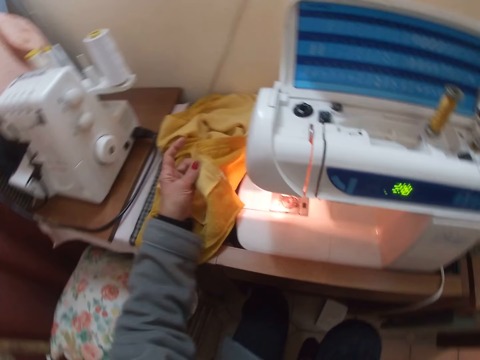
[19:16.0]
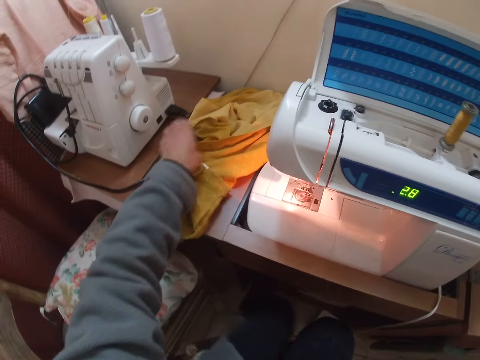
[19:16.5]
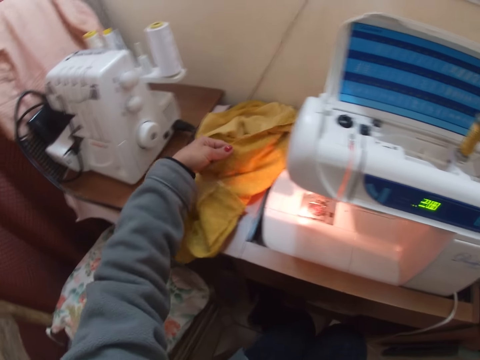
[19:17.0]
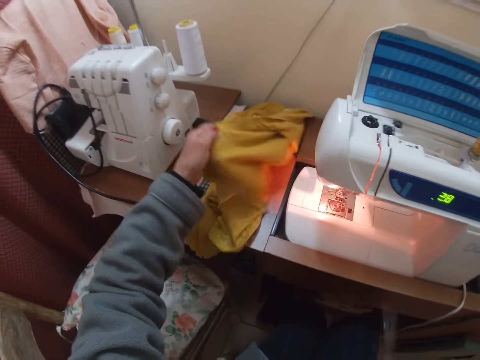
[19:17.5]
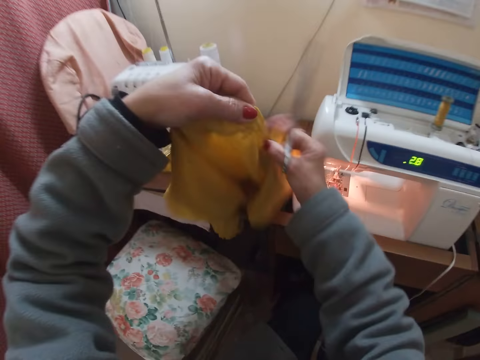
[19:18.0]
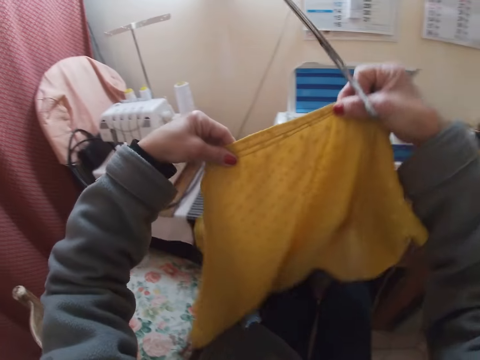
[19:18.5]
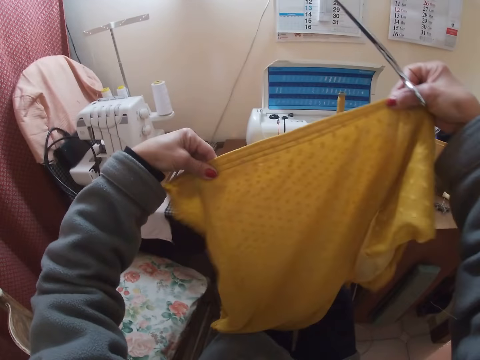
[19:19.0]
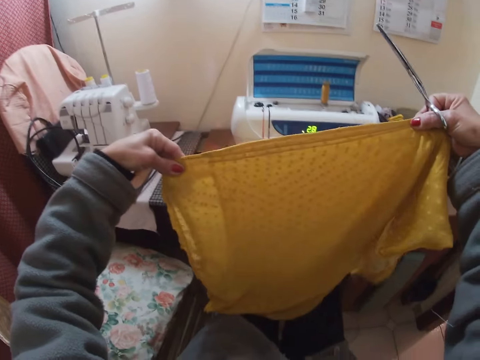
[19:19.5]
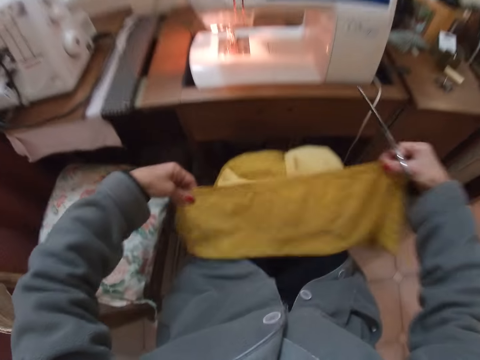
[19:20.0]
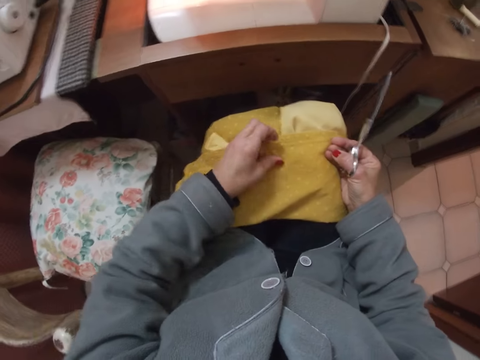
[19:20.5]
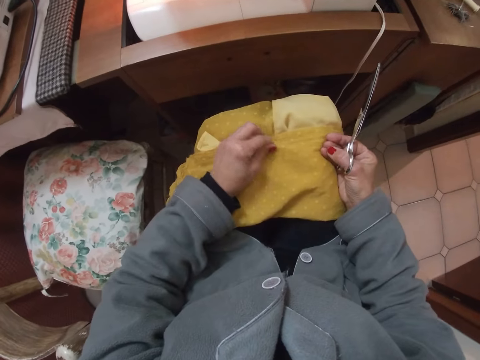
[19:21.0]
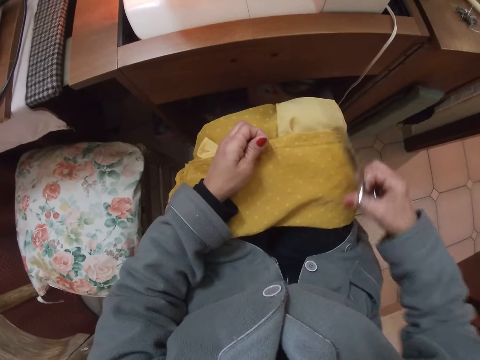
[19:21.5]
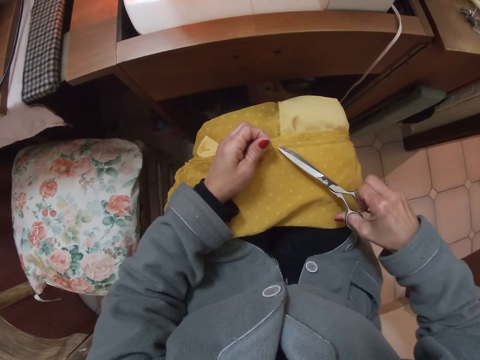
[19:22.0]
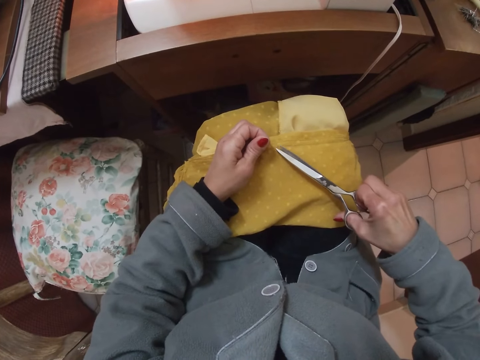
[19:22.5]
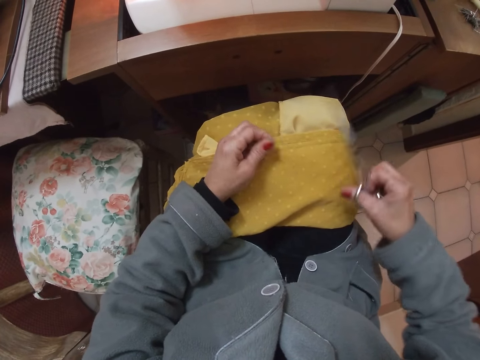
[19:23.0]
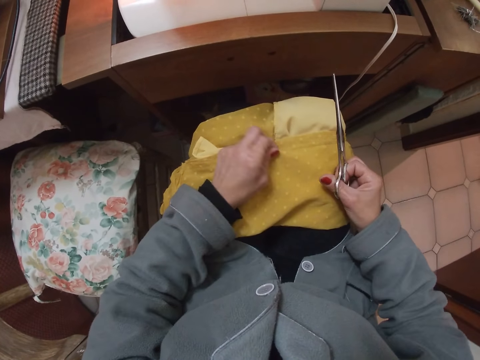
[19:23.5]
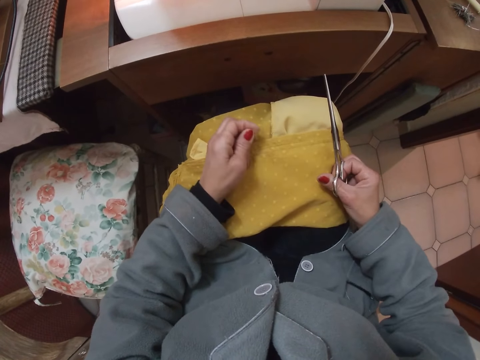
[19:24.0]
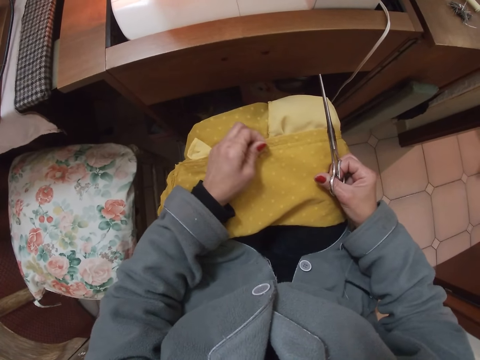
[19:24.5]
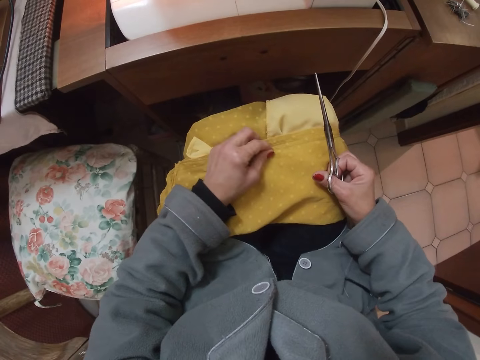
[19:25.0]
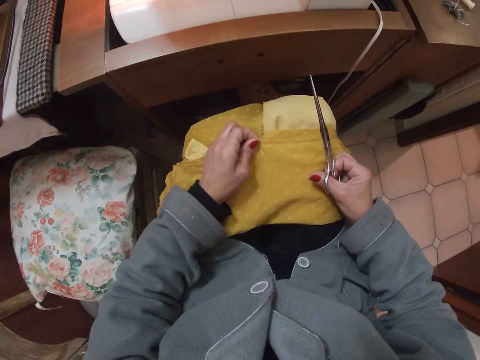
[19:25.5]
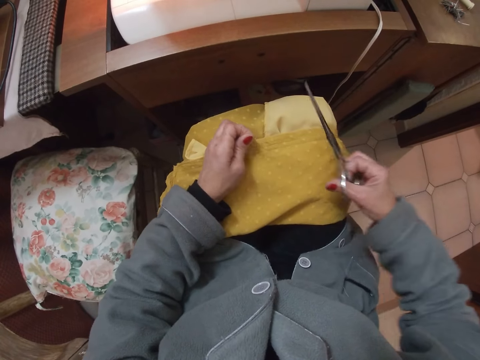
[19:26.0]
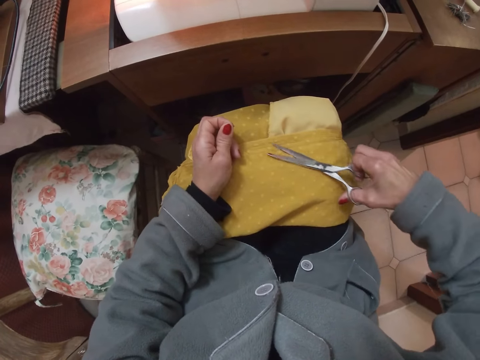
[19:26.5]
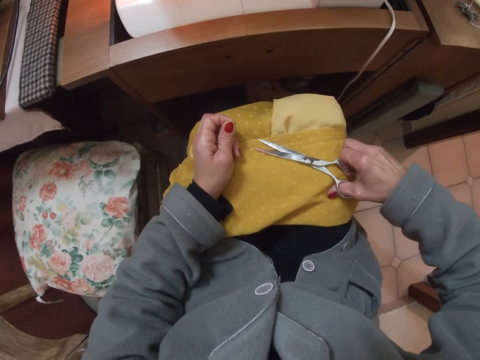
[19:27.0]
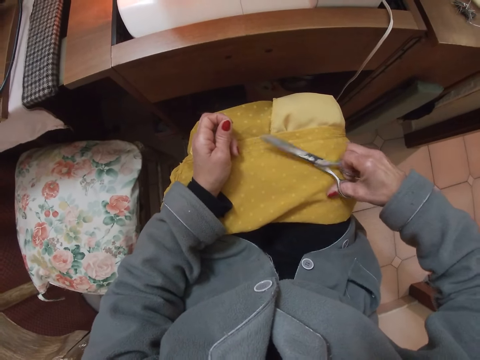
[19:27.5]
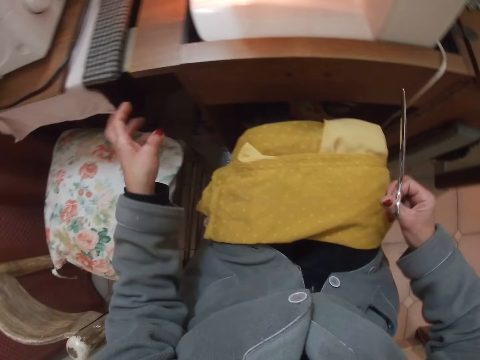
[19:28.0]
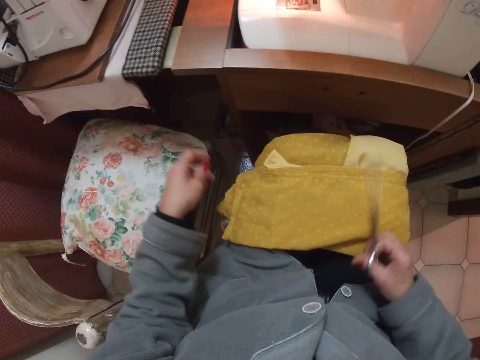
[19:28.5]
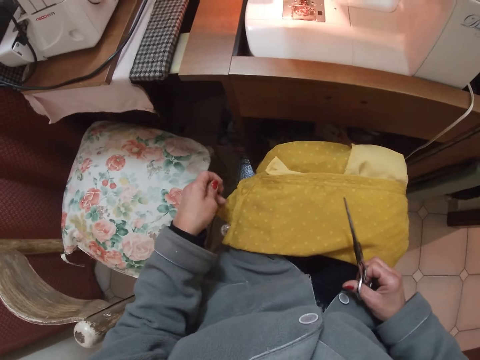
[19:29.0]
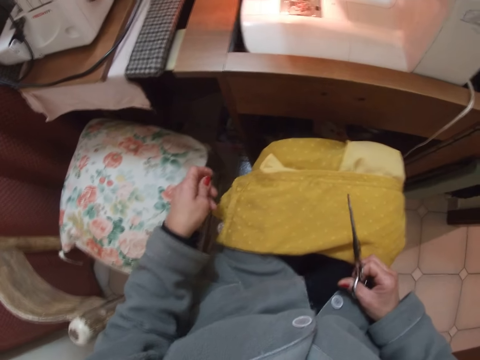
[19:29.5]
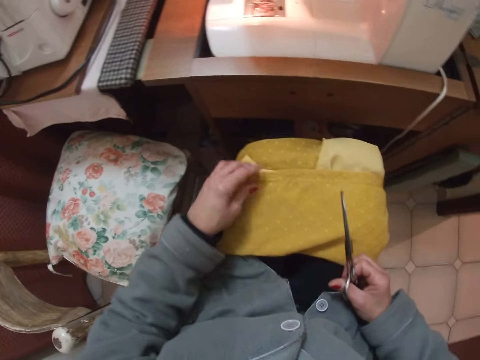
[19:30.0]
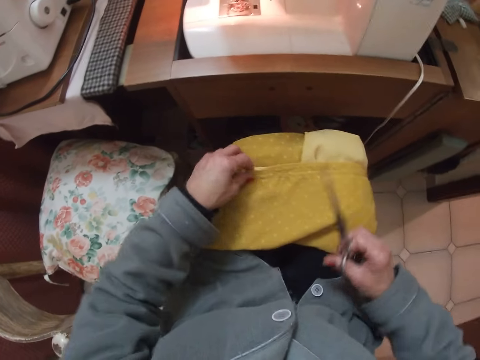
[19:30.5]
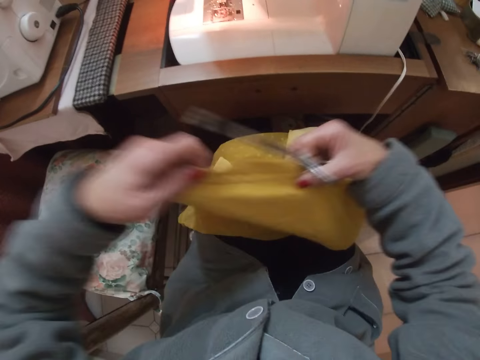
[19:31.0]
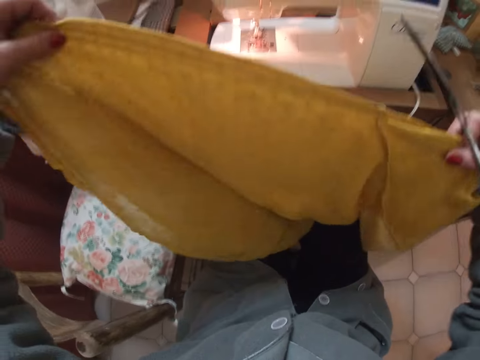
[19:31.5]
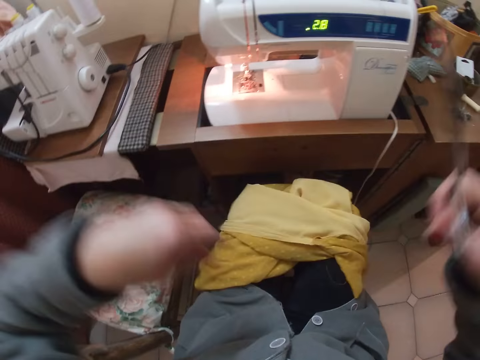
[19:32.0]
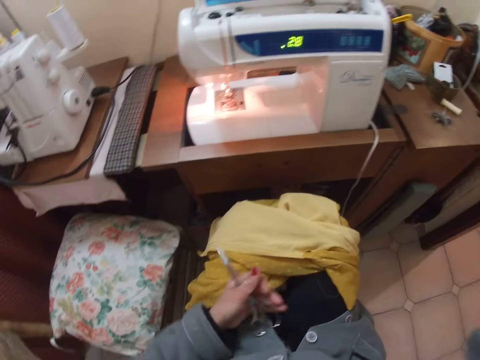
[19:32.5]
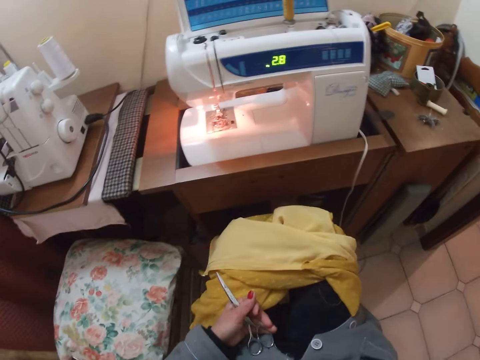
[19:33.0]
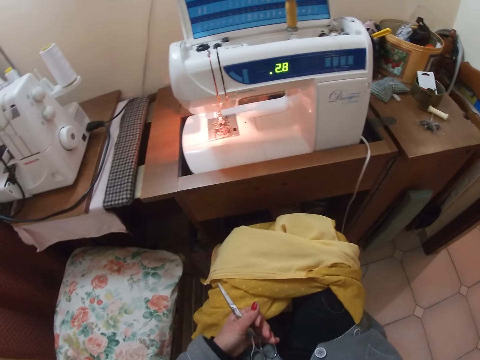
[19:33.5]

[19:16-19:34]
The camera wearer adjusts the piece of cloth on the overlocking sewing machine. She picks the cloth from the table and looks at the cloth. She places the piece of cloth on her lap. She pulls thread from the piece of cloth on her lap. She cuts the thread on the cloth with the scissors. She pulls thread from the piece of cloth on her lap again. She cuts the thread on the cloth with the scissors again. She throws the thread. She looks at the cloth. She adjusts the piece of cloth on her lap. She raises the cloth and drops the cloth on her lap. She exchanges the scissors to the other hand. She adjusts the camera. She raises the other hand.
